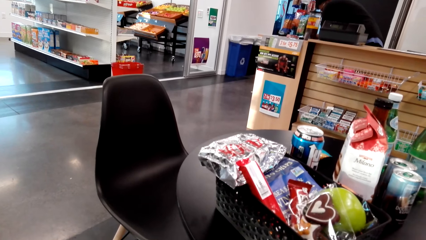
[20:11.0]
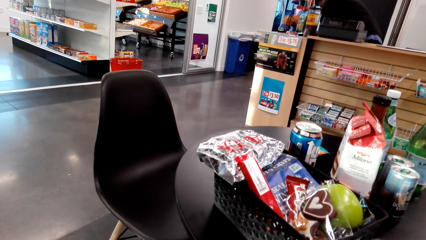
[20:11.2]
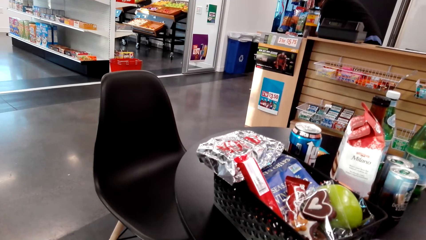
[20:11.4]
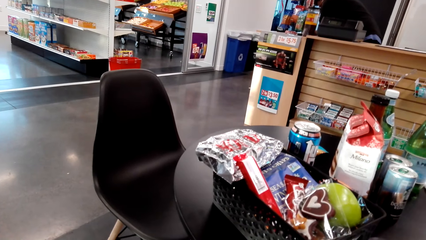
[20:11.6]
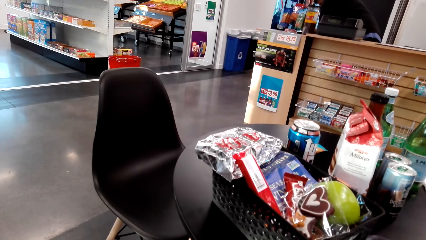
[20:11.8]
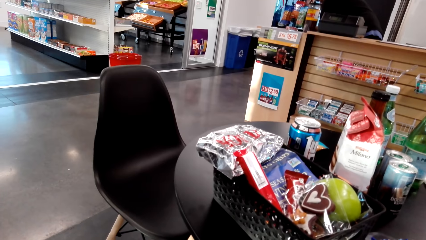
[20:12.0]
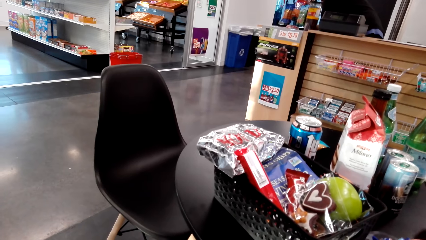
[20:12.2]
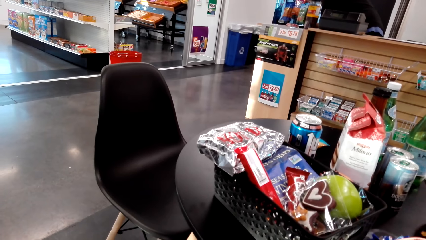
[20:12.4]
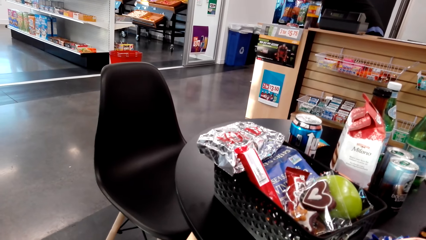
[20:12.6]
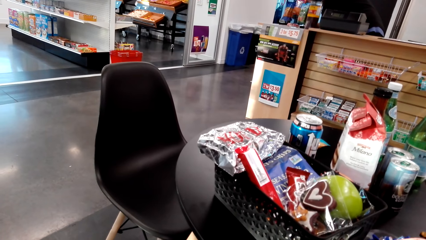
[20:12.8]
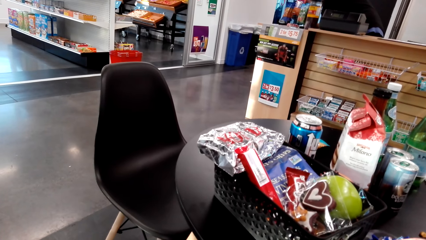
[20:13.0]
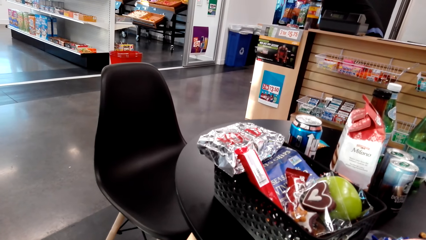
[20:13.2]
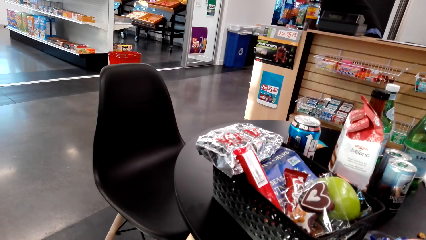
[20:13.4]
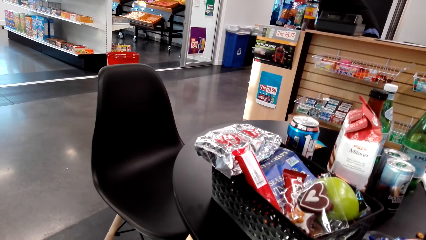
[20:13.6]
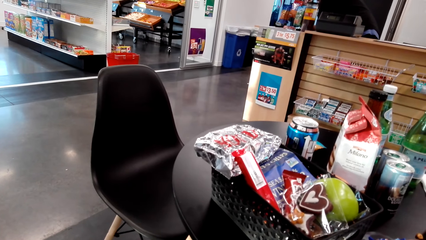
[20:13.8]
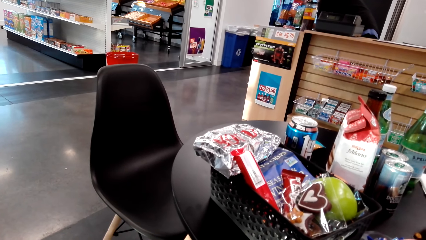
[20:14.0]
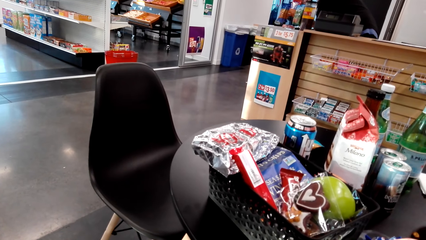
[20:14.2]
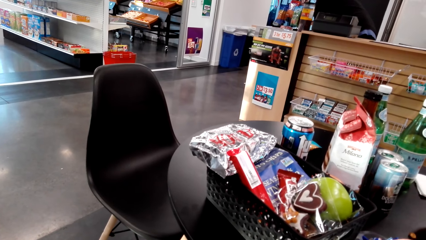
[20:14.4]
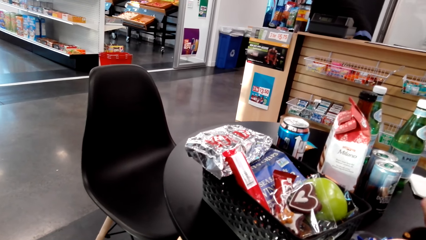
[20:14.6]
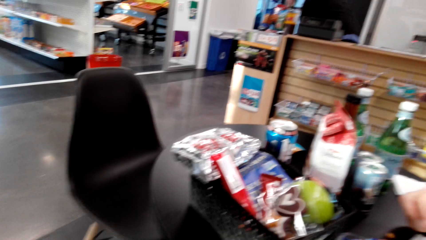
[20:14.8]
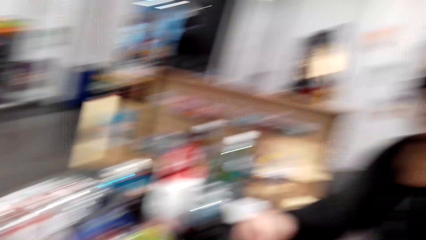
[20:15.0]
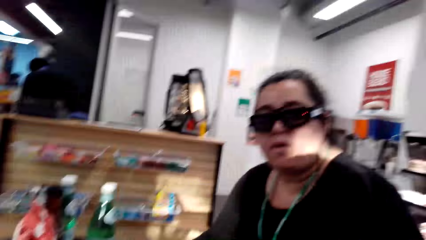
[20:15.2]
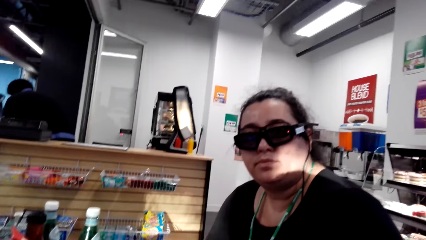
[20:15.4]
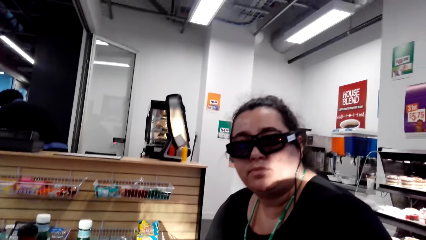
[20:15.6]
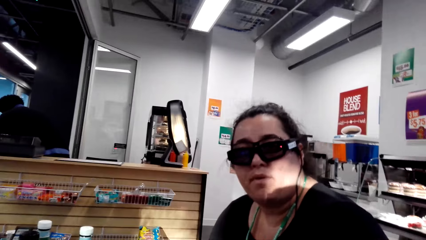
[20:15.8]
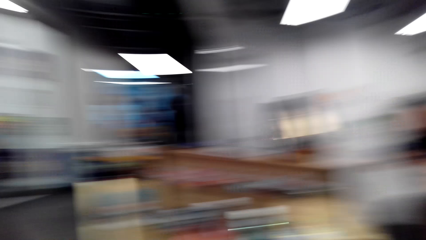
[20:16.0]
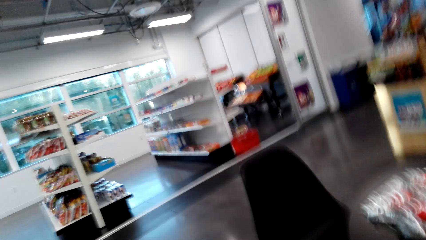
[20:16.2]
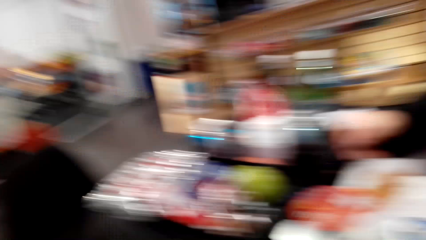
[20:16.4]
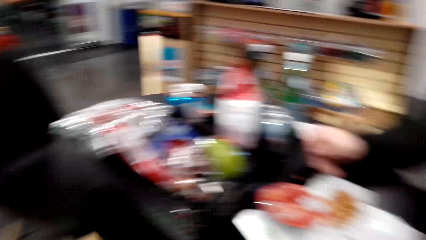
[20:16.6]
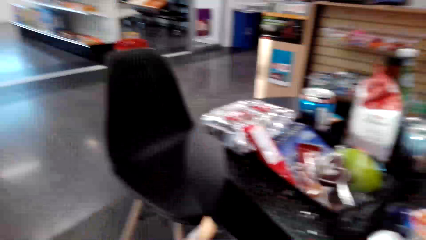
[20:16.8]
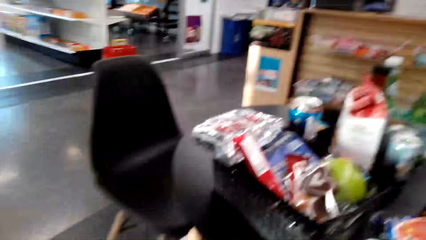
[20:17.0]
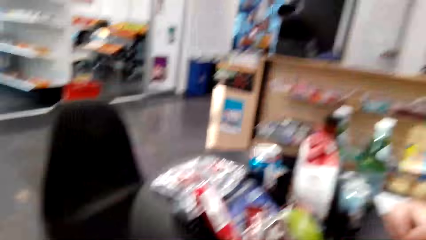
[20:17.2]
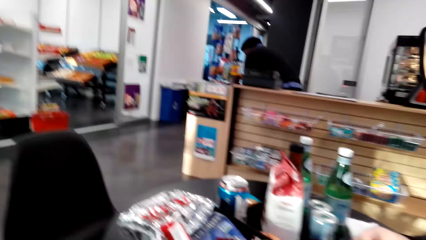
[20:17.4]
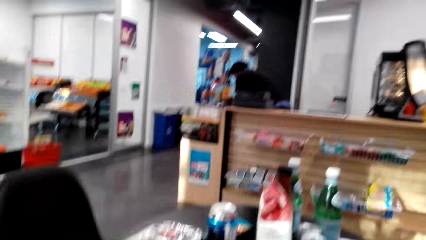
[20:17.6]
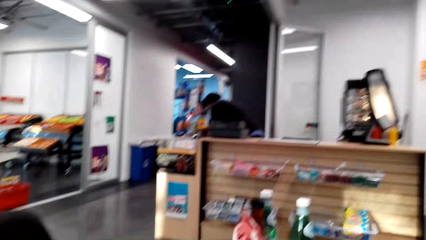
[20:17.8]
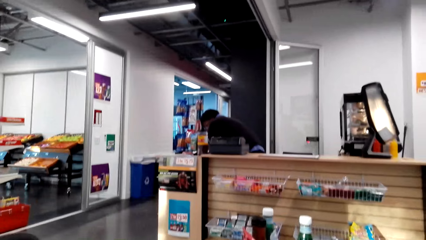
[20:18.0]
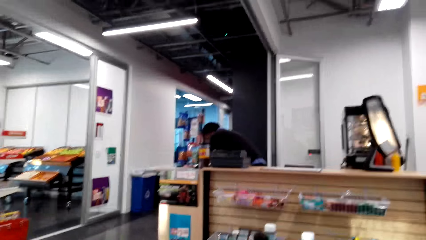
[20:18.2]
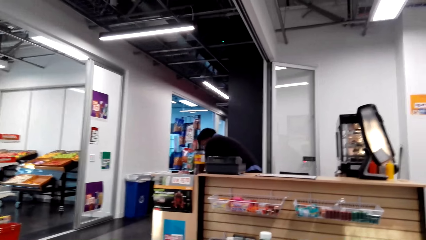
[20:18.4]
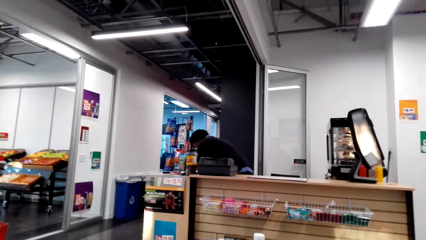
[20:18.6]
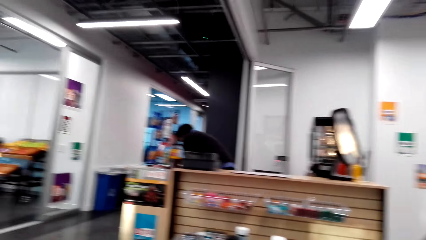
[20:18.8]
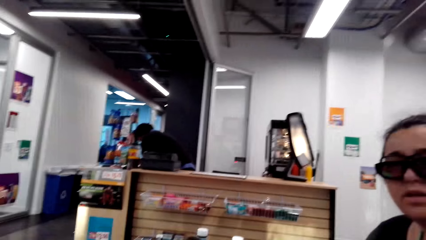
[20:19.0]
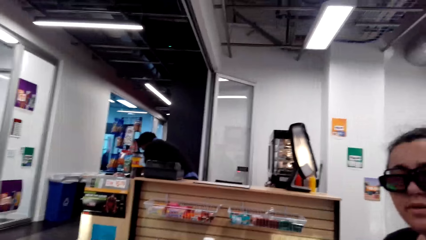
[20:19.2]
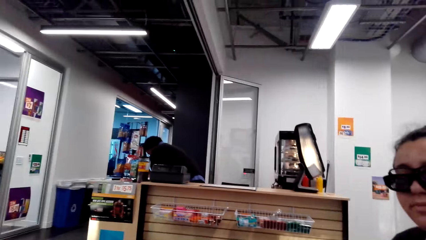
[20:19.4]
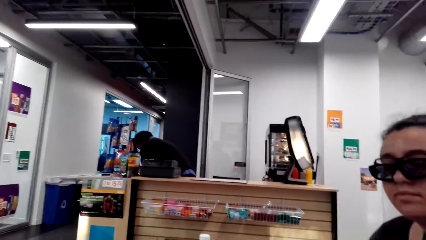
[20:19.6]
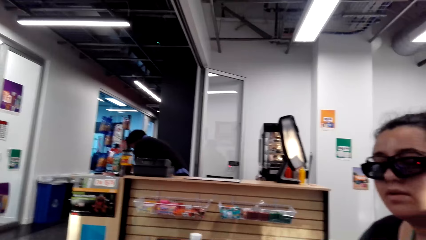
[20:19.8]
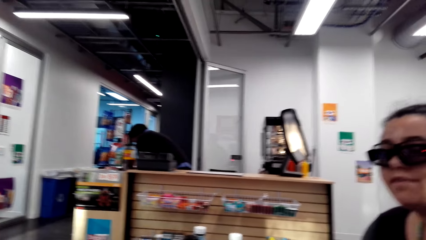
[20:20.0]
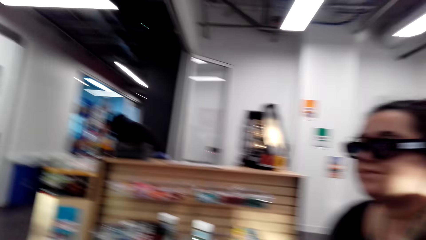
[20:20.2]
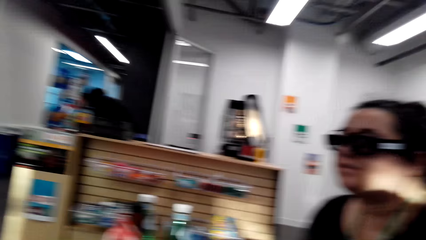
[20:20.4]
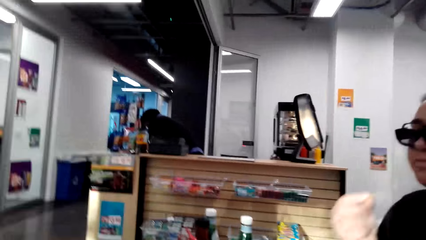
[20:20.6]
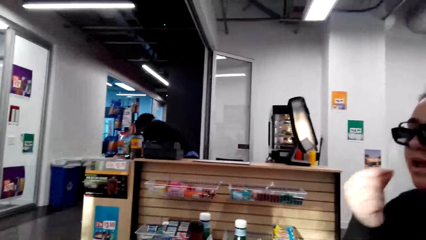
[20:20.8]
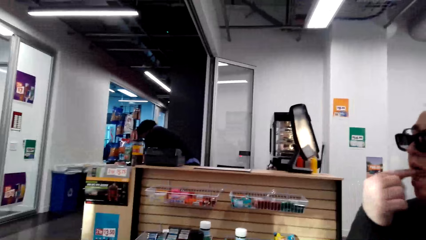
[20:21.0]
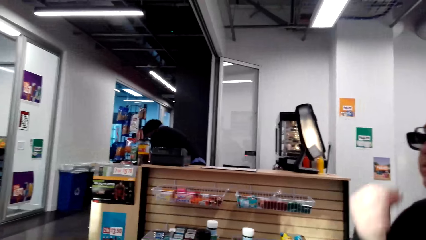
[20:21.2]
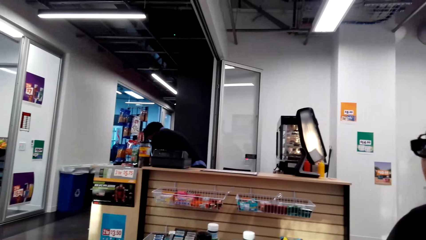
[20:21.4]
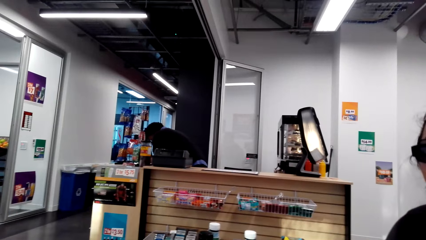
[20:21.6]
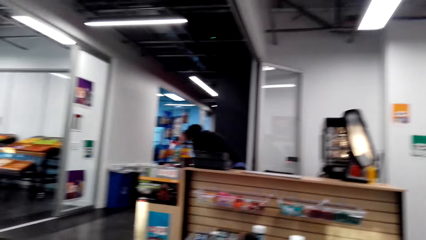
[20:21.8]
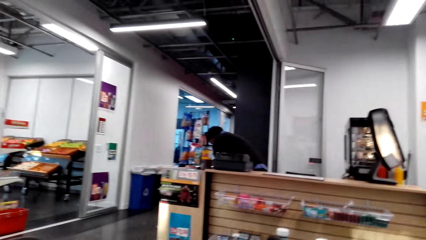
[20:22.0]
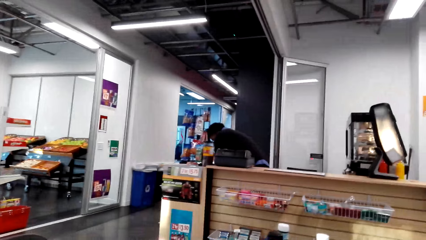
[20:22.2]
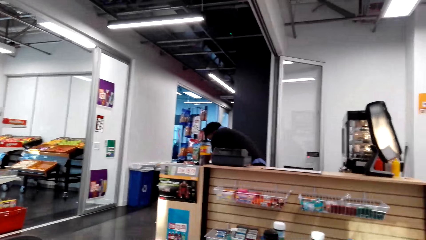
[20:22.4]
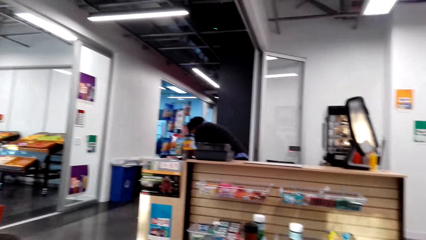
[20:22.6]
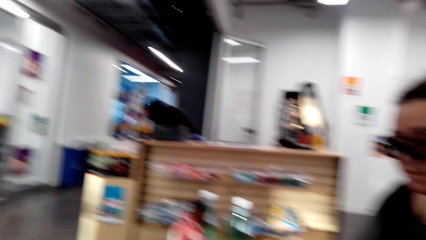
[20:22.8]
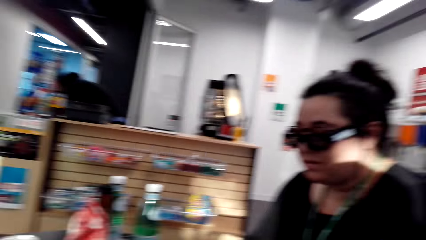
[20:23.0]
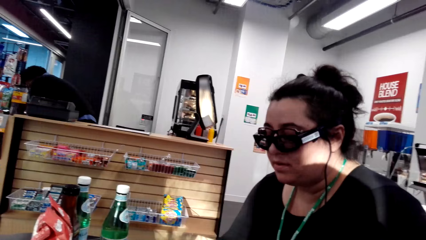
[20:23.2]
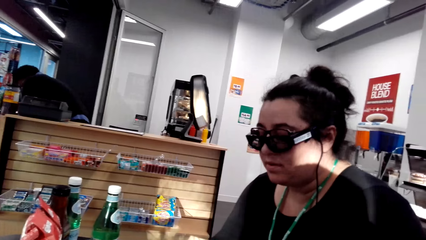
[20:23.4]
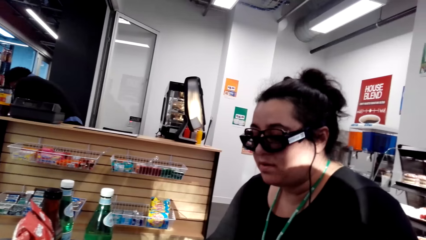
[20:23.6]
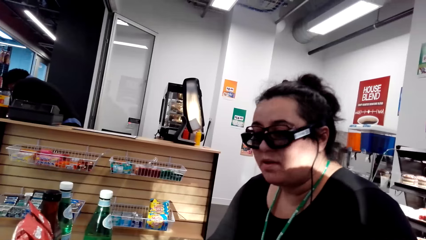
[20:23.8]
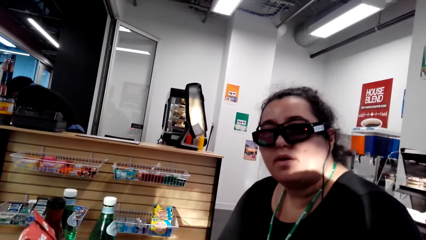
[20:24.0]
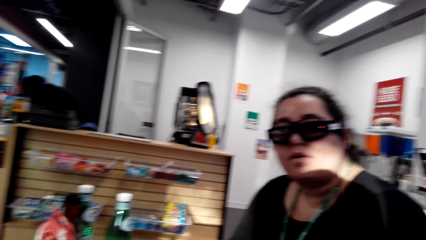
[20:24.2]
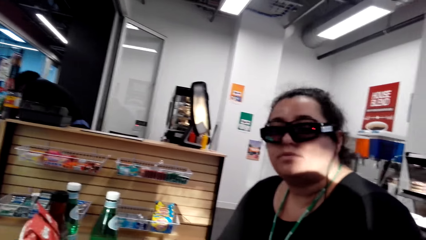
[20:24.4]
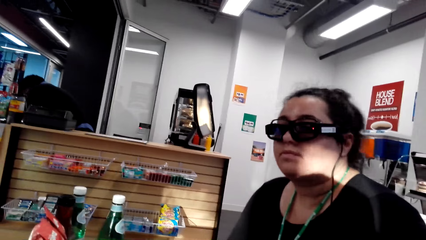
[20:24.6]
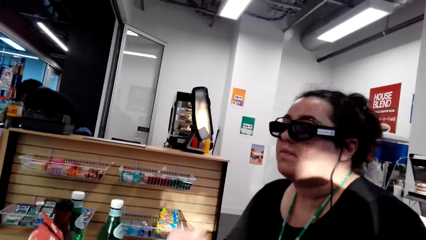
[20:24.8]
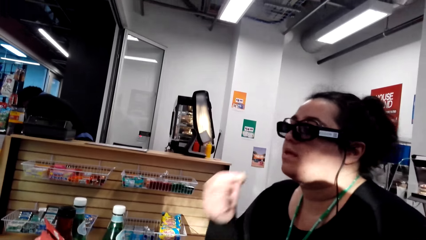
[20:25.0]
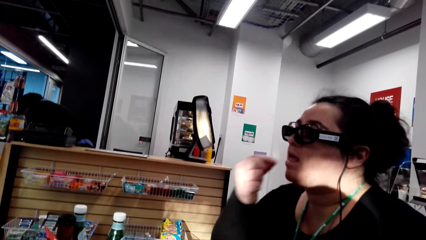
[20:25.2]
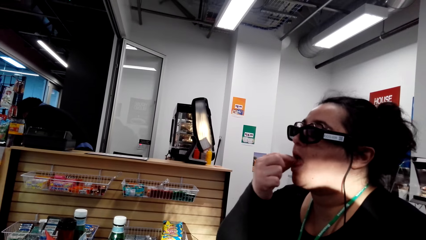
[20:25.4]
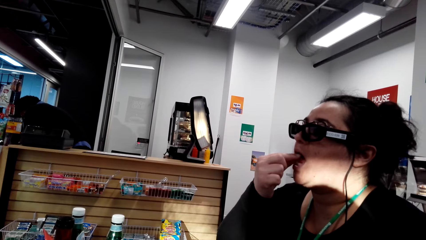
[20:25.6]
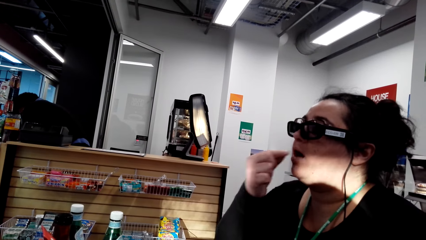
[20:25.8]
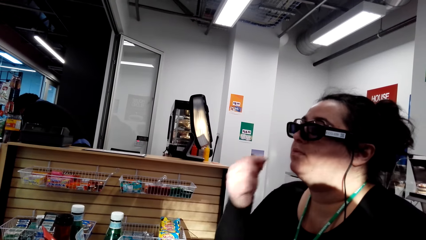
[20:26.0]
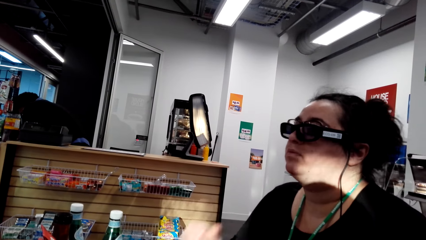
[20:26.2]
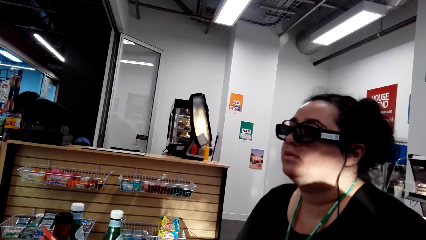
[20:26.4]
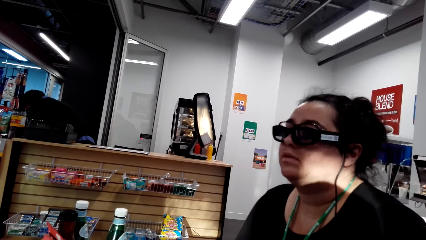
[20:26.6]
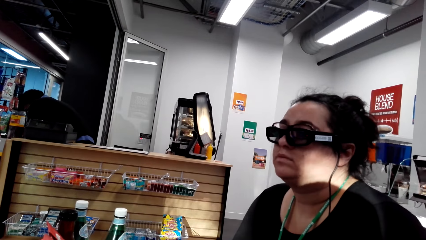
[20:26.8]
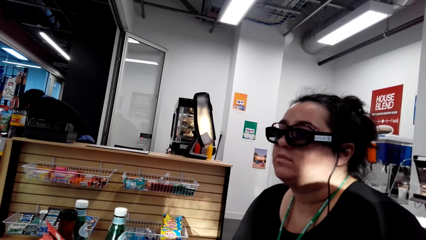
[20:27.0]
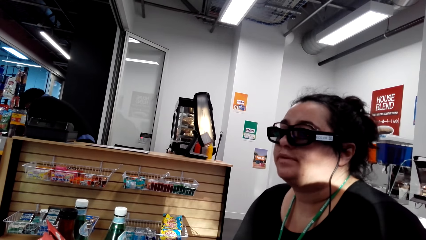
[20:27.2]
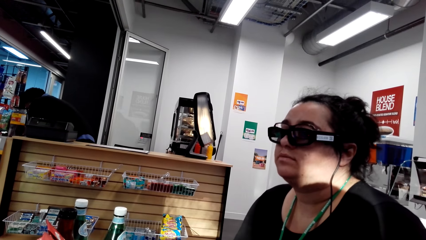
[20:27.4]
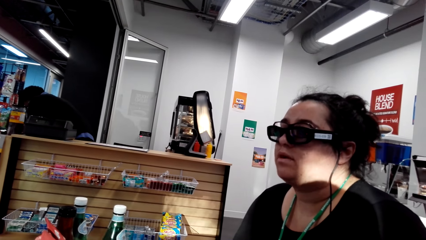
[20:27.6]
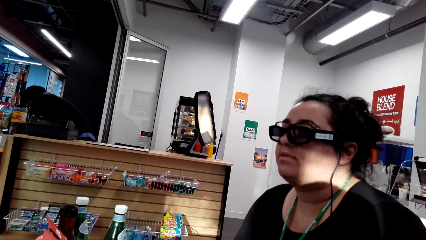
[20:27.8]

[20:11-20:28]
The camera wearer looks at a woman. They interact with the woman. The woman takes a bite.
